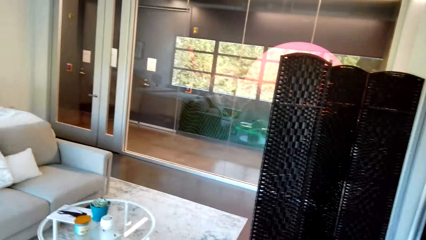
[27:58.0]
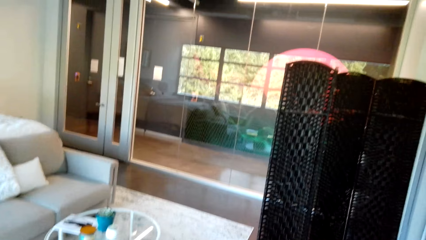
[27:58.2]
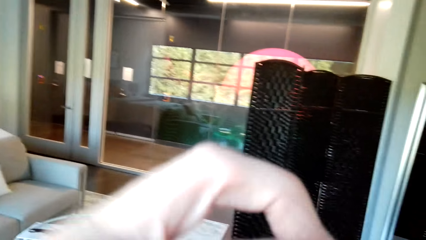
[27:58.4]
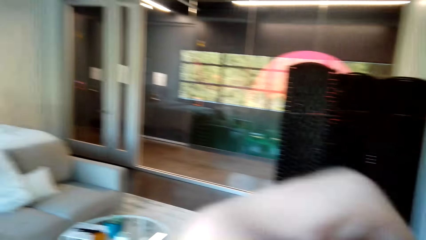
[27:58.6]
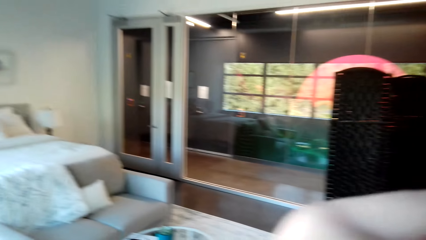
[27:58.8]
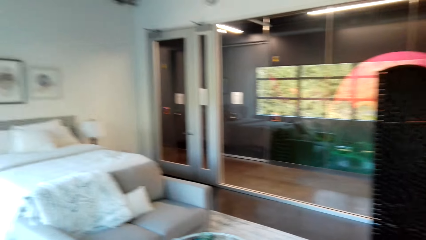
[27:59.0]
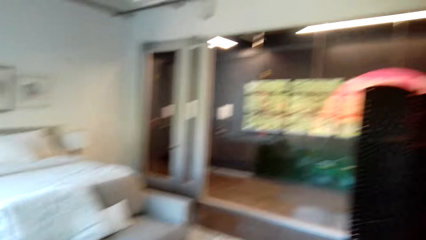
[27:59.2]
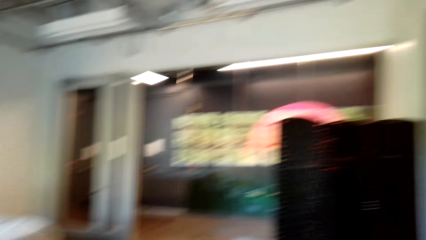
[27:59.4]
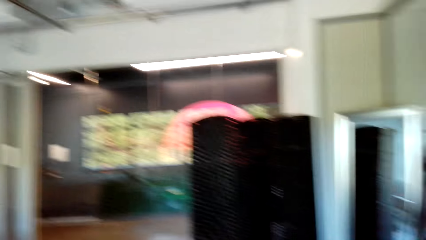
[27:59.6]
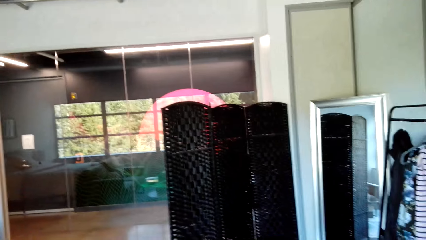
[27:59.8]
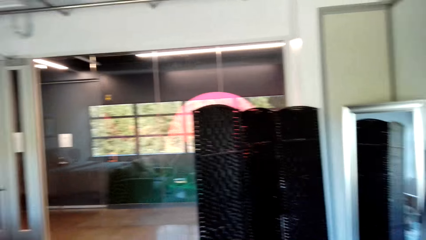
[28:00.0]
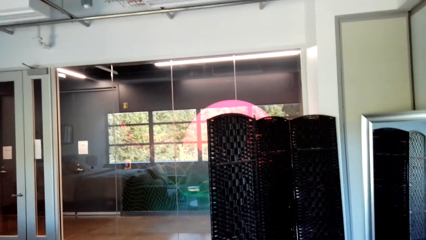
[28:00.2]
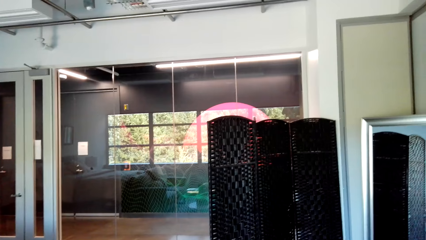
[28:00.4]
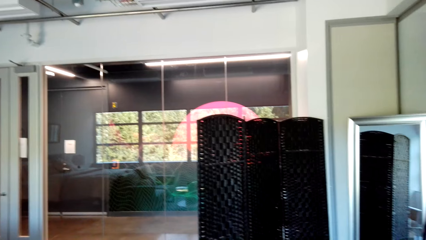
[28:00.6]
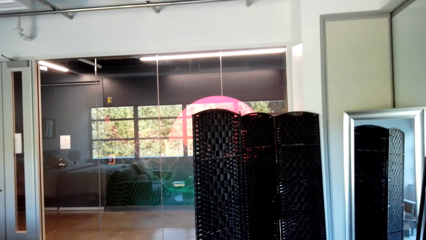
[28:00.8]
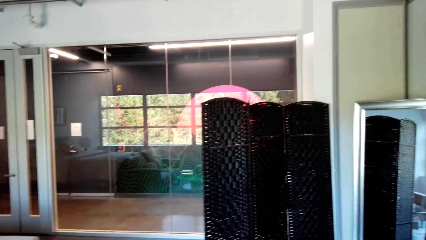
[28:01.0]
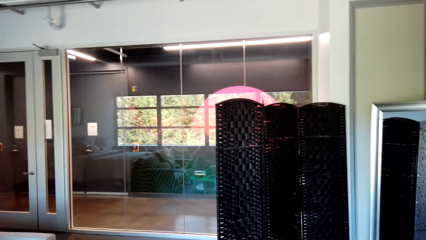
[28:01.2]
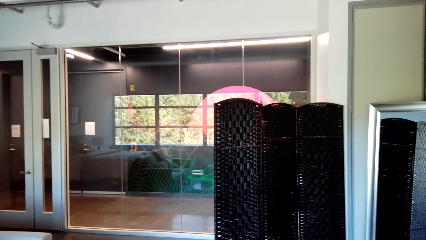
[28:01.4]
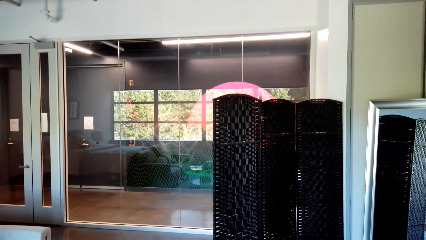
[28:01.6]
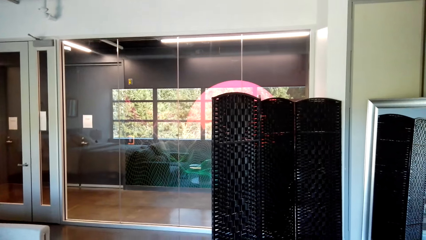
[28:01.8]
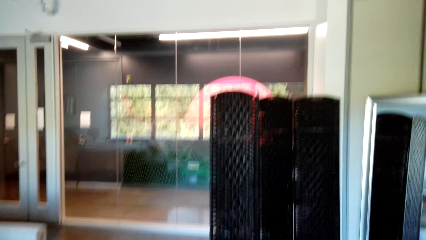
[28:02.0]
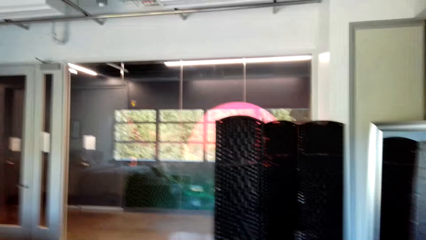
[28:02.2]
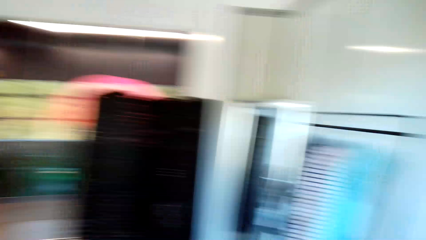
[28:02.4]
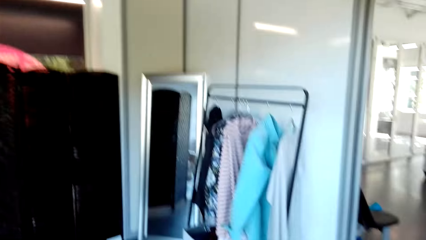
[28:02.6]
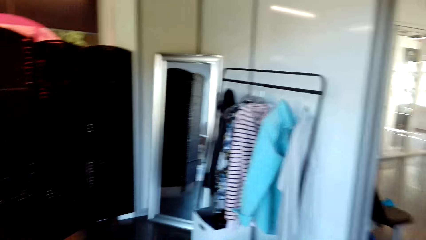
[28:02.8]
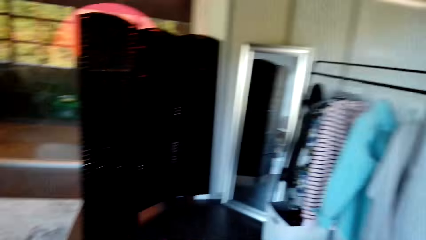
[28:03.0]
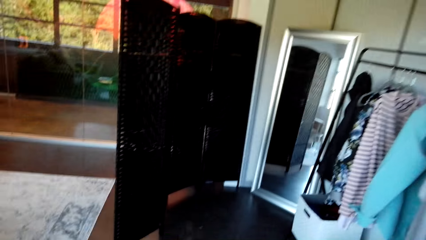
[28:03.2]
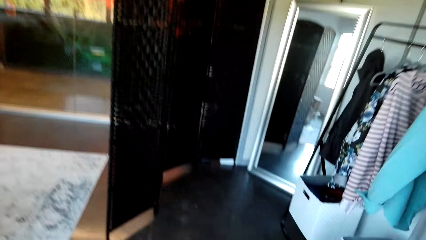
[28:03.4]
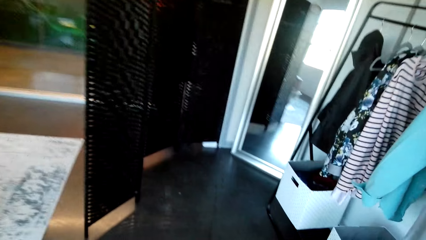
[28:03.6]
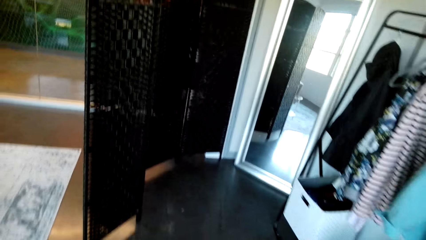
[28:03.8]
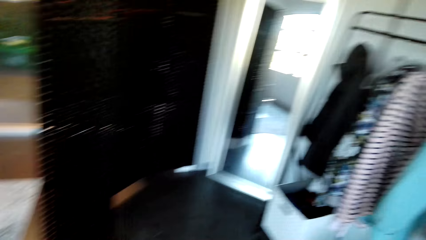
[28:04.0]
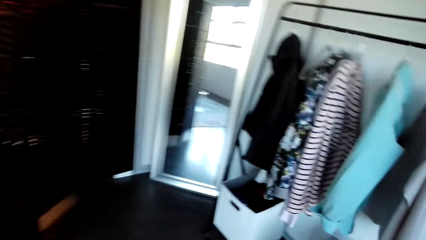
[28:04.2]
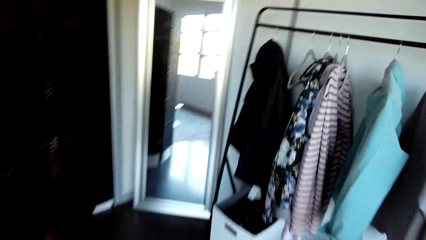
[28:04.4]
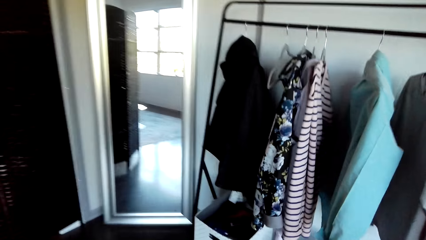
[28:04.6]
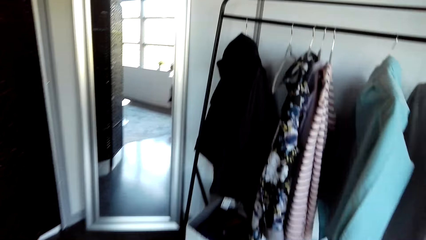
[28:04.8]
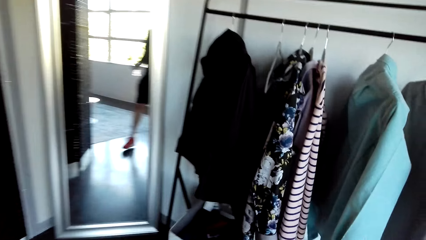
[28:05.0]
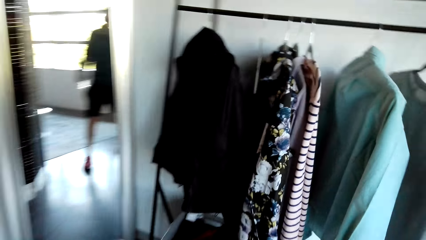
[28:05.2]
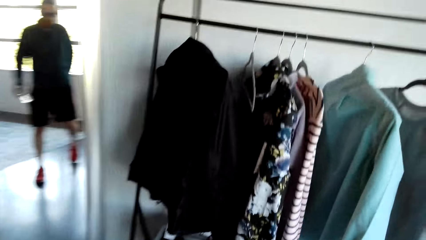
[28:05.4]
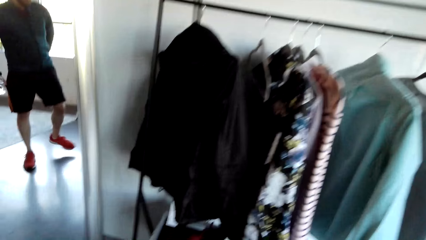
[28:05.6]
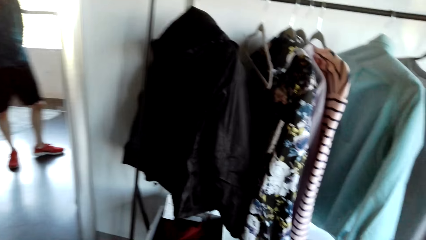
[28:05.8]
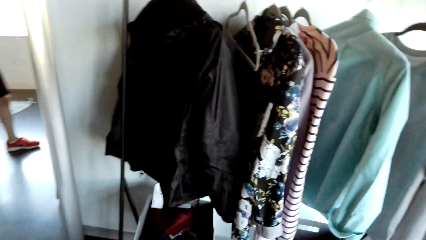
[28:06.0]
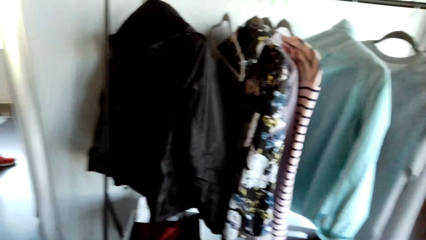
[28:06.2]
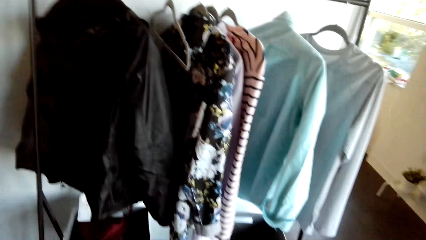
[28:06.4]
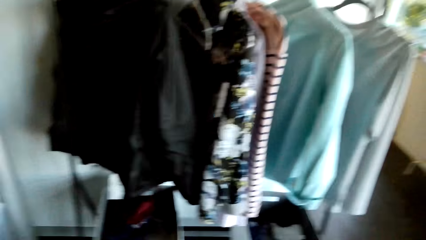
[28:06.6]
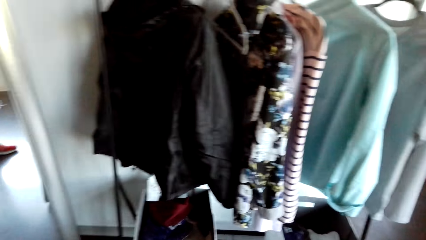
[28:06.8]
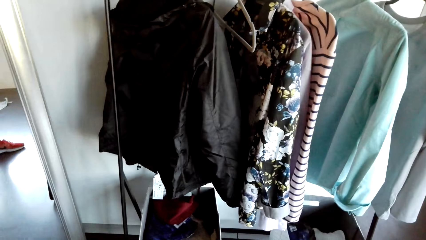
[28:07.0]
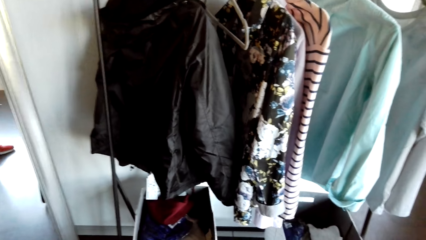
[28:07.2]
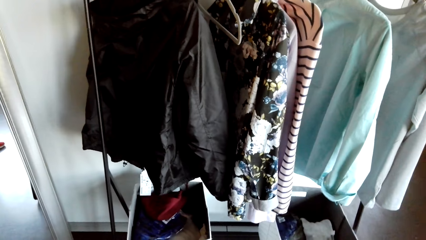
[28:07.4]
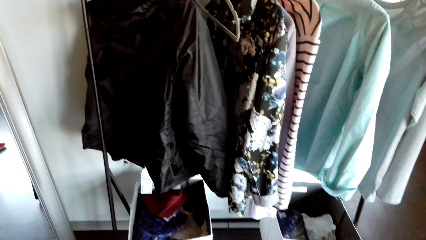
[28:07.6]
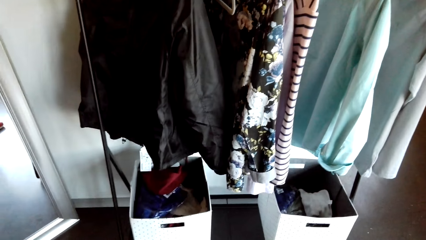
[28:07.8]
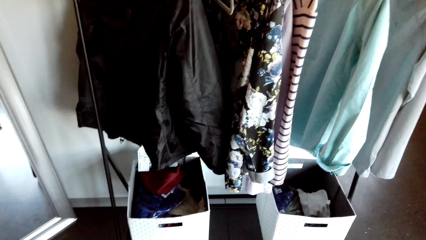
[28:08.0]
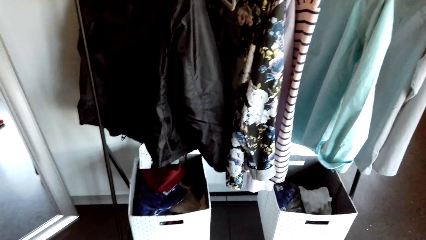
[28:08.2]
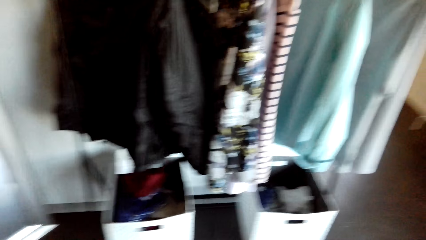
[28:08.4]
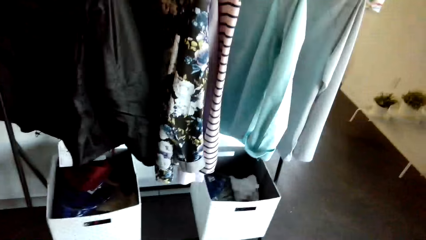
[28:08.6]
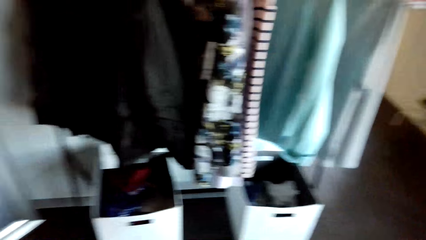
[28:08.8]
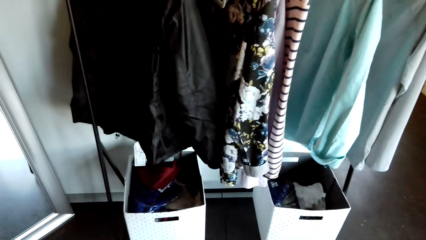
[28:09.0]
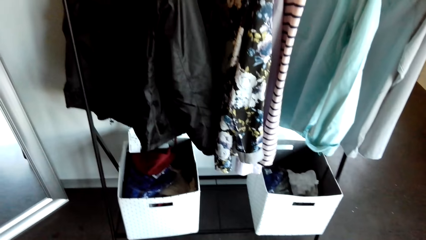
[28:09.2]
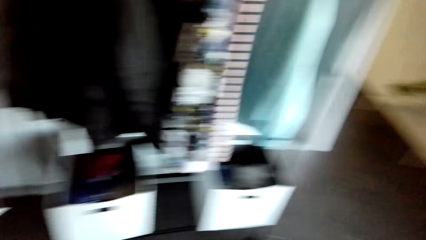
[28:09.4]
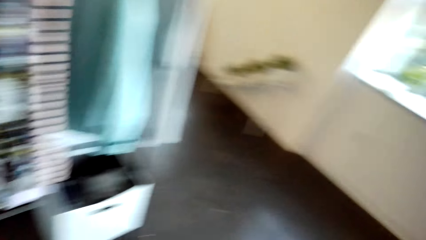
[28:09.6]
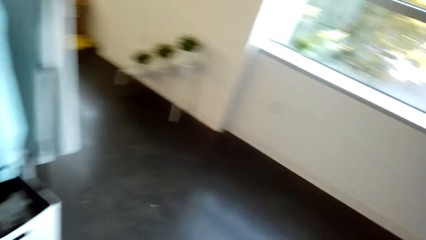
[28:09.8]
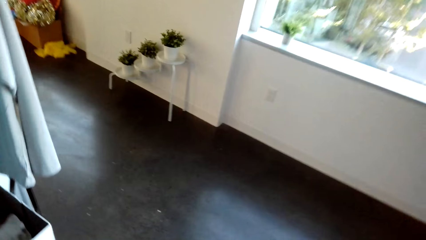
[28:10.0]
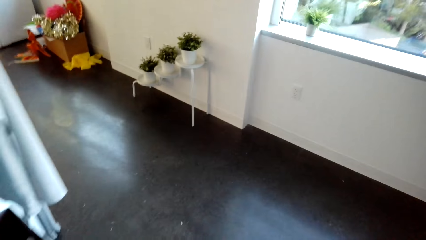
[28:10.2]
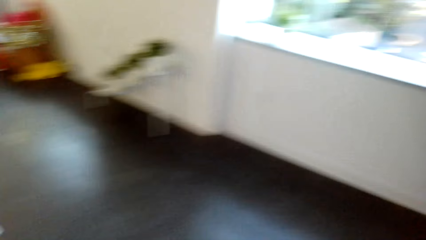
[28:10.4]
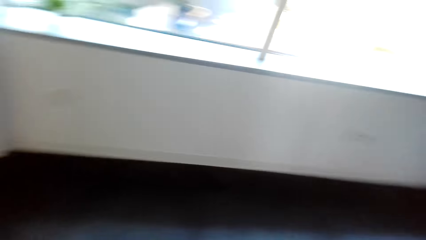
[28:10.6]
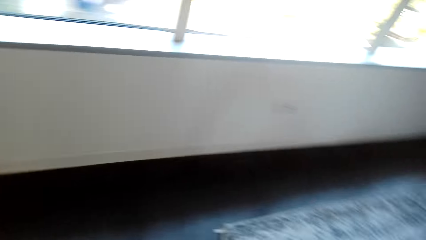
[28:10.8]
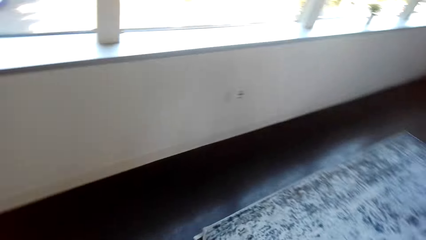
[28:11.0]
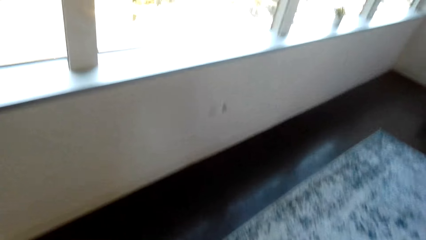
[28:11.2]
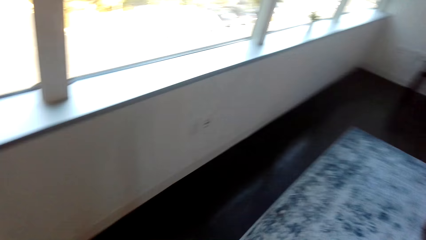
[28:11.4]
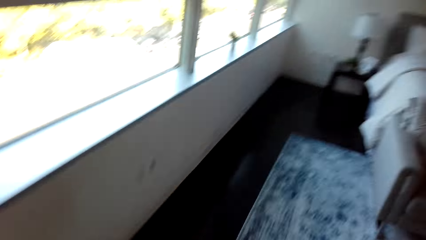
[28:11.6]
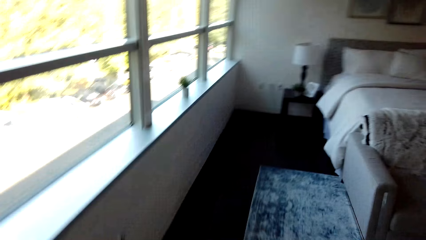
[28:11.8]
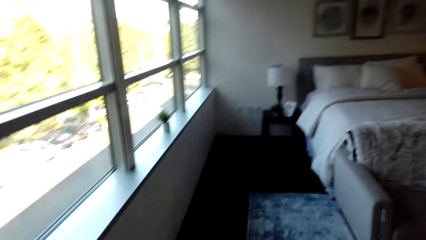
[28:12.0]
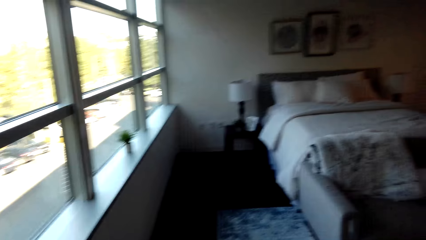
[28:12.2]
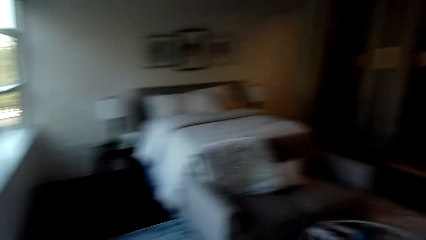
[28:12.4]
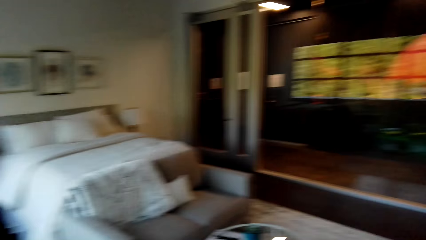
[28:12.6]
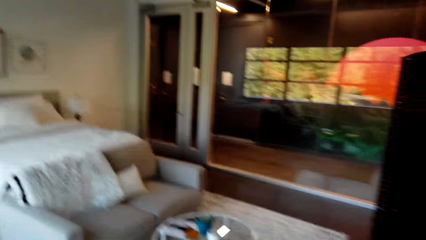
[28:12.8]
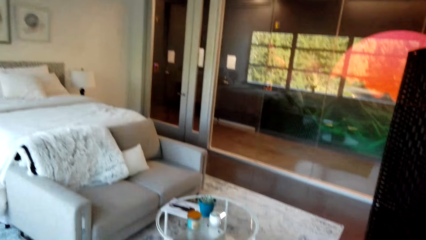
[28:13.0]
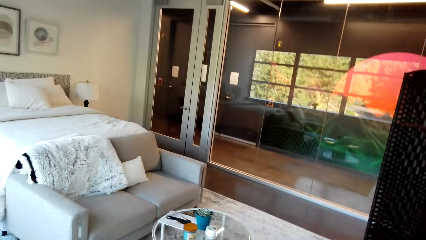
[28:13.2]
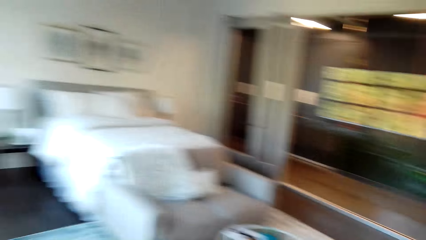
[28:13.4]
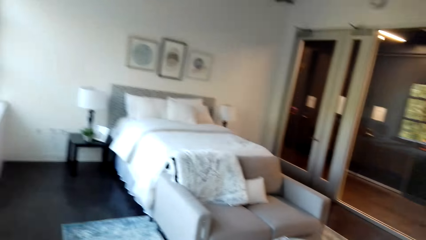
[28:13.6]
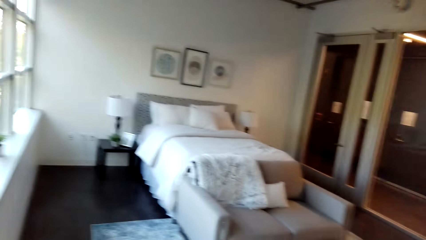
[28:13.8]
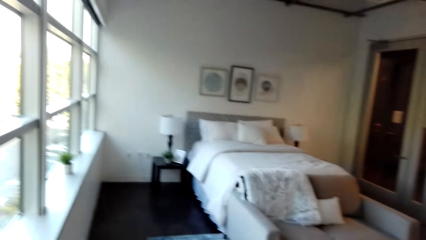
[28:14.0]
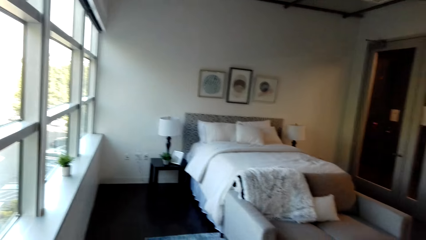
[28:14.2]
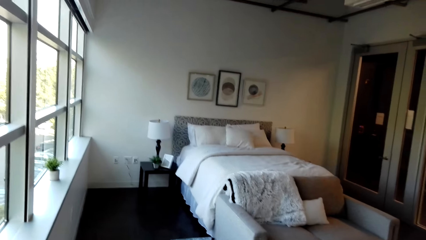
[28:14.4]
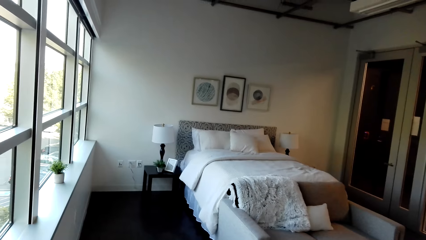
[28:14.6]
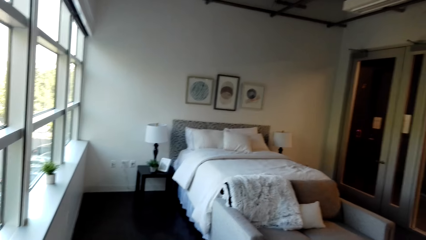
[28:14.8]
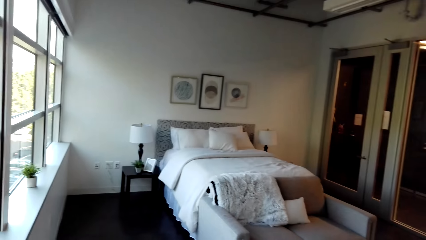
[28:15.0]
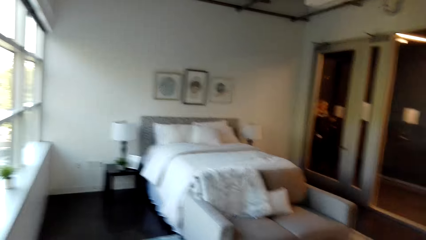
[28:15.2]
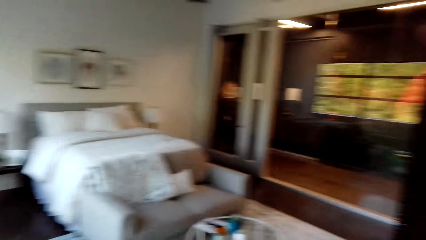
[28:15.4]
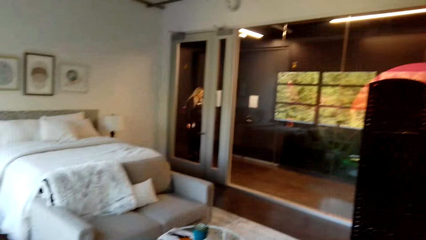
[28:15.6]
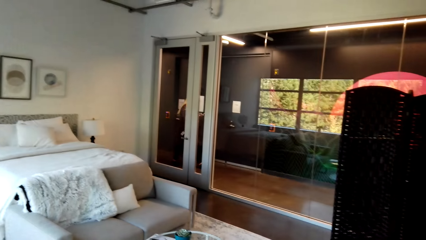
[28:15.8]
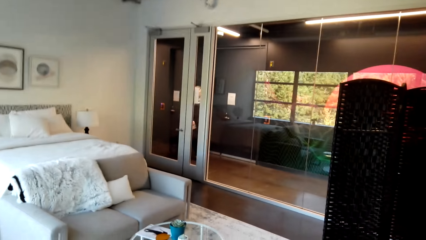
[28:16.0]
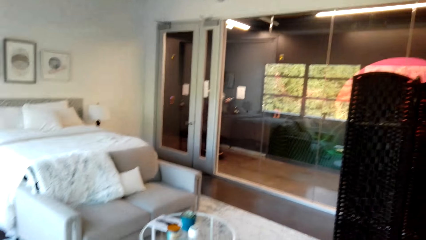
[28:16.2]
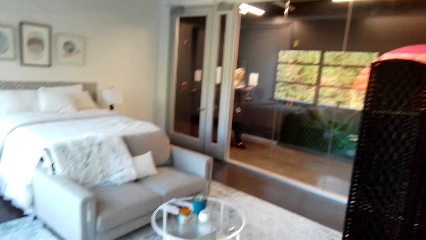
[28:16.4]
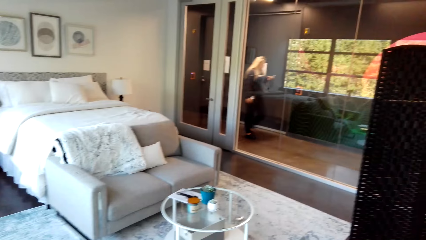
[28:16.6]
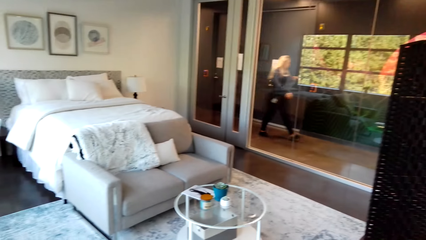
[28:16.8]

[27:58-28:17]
The camera wearer walks around the house. They look around the house.
